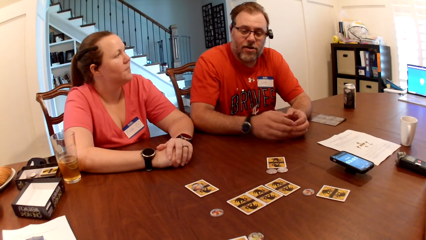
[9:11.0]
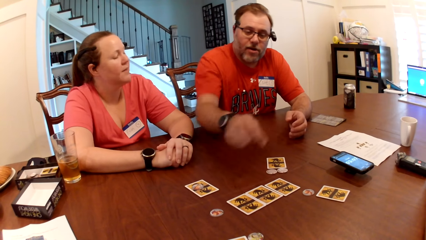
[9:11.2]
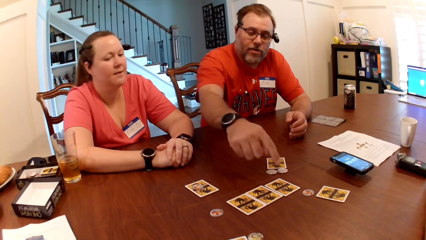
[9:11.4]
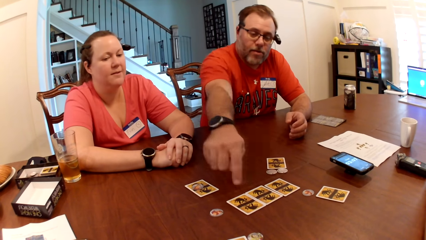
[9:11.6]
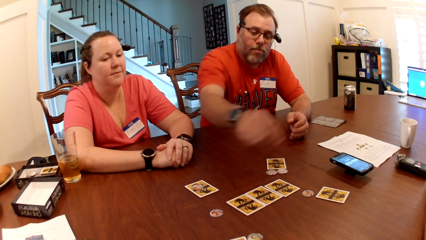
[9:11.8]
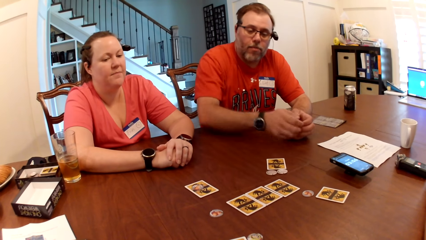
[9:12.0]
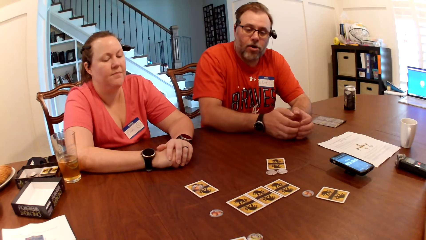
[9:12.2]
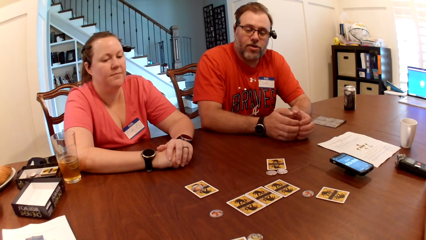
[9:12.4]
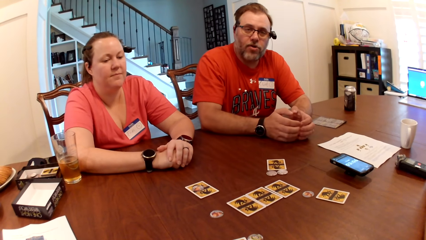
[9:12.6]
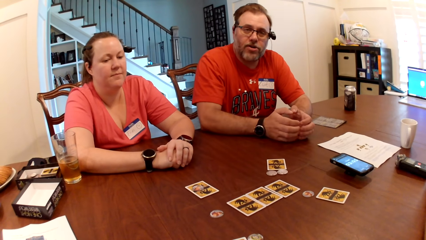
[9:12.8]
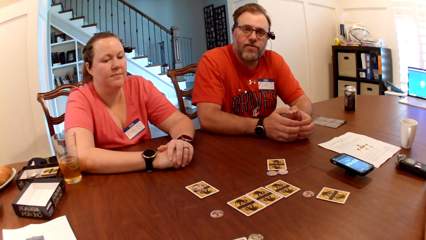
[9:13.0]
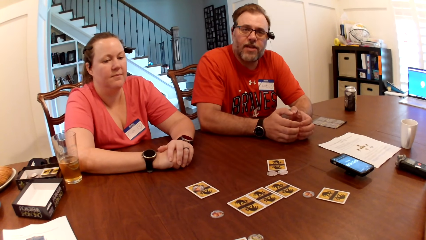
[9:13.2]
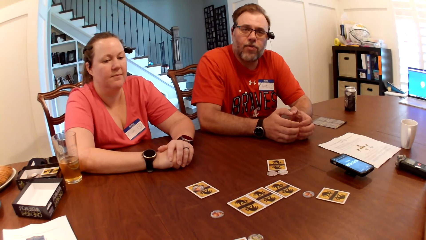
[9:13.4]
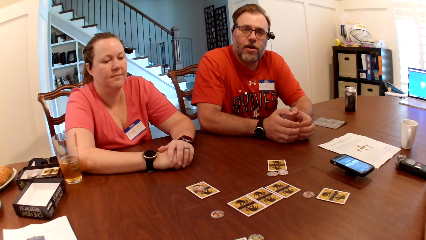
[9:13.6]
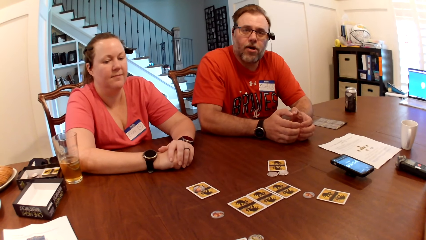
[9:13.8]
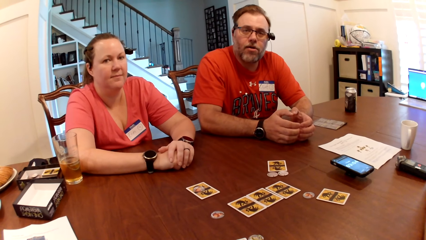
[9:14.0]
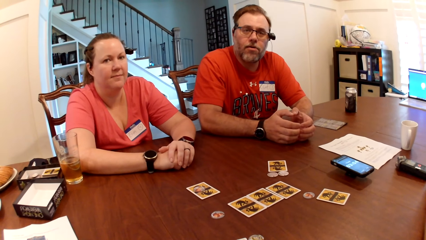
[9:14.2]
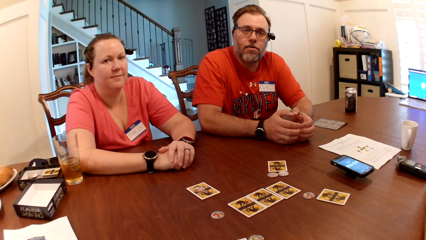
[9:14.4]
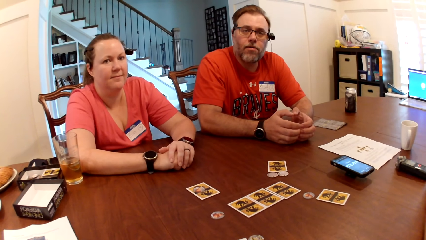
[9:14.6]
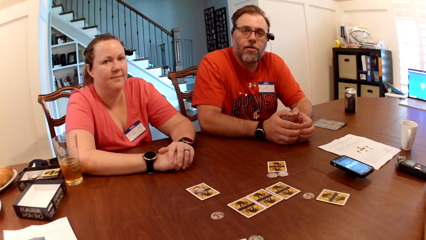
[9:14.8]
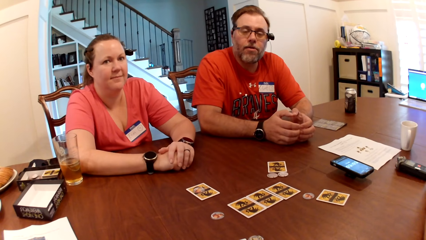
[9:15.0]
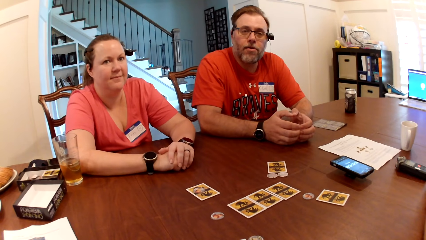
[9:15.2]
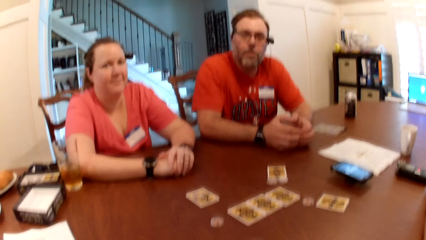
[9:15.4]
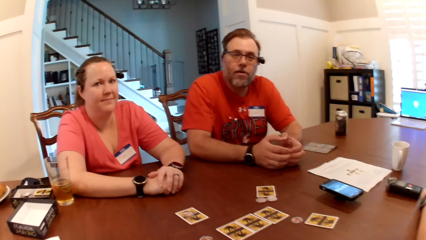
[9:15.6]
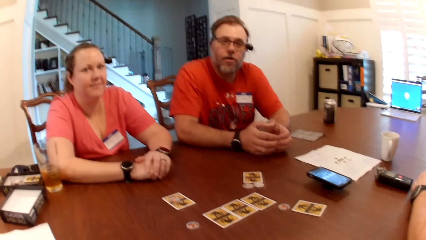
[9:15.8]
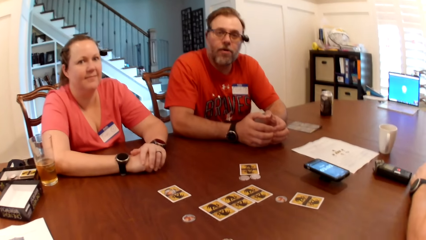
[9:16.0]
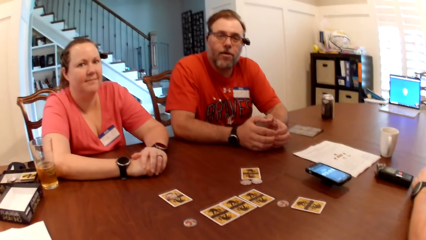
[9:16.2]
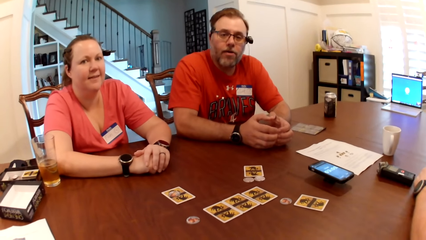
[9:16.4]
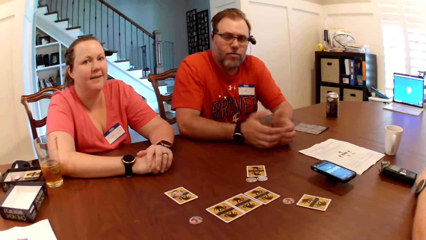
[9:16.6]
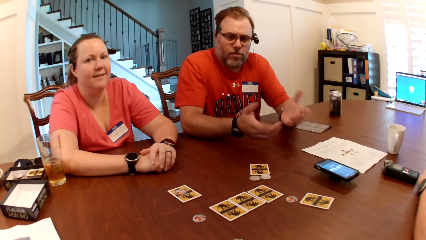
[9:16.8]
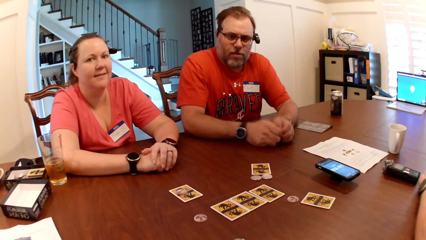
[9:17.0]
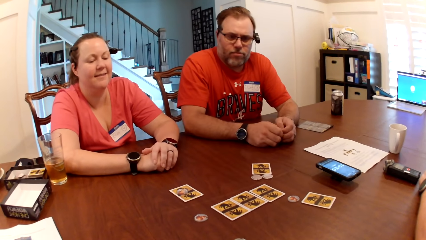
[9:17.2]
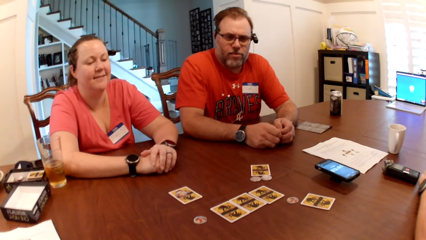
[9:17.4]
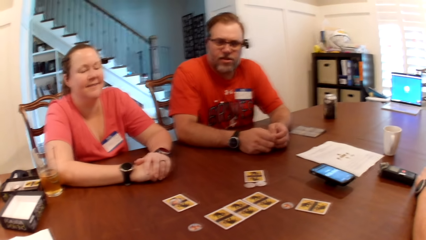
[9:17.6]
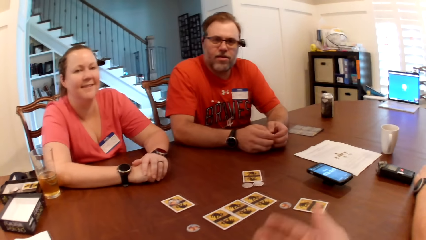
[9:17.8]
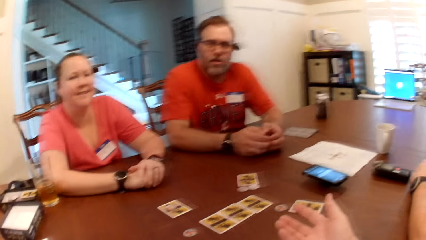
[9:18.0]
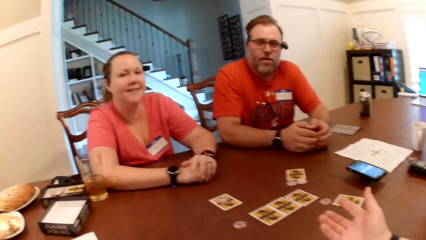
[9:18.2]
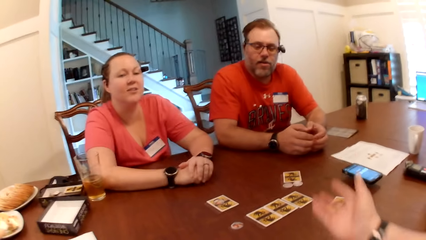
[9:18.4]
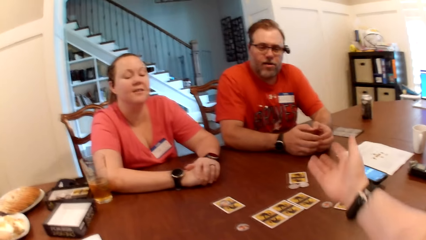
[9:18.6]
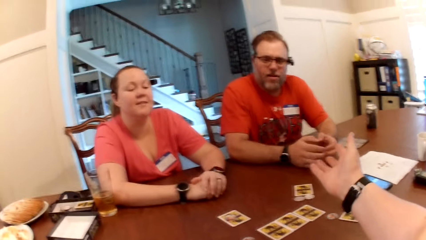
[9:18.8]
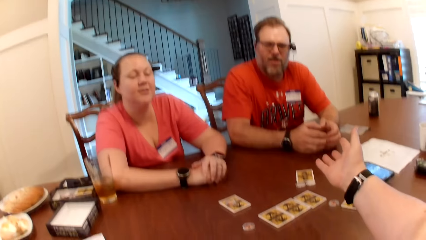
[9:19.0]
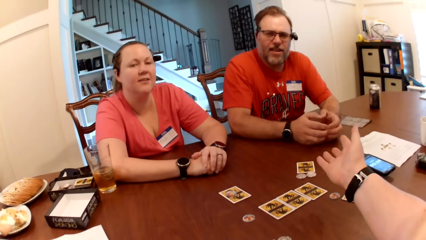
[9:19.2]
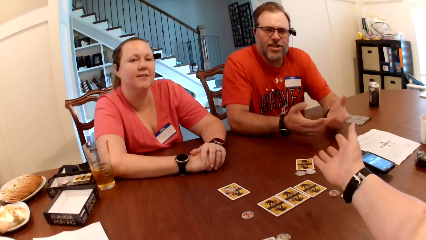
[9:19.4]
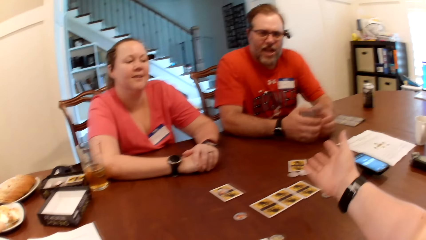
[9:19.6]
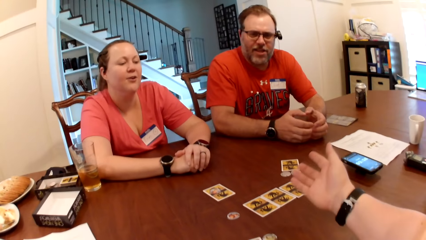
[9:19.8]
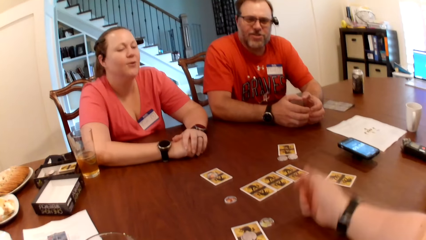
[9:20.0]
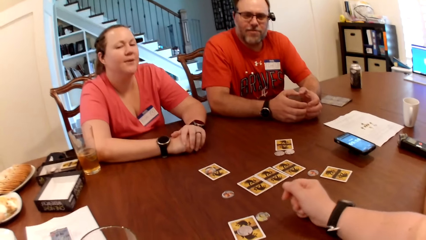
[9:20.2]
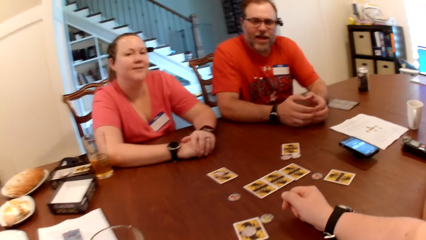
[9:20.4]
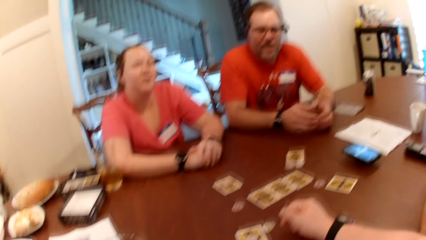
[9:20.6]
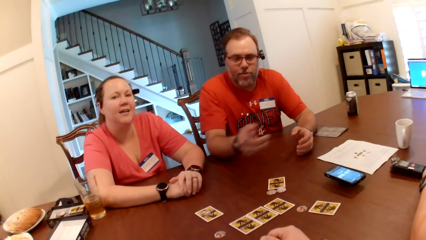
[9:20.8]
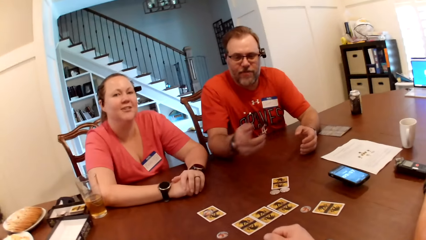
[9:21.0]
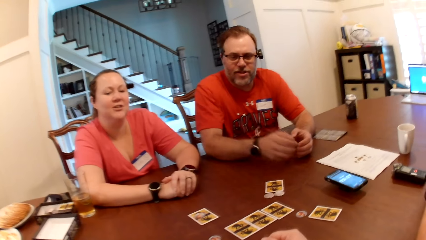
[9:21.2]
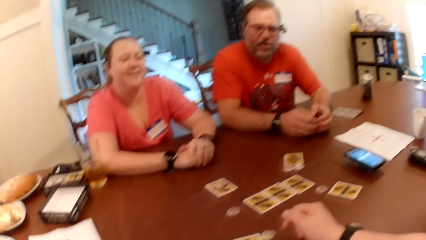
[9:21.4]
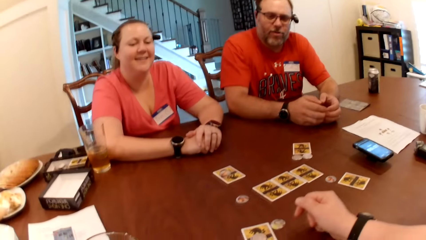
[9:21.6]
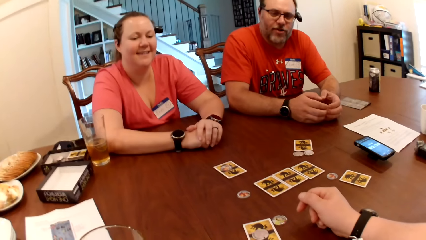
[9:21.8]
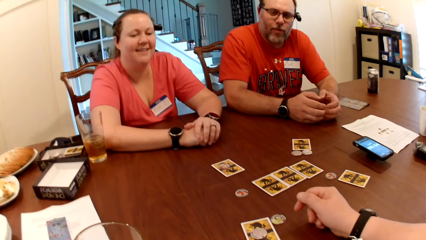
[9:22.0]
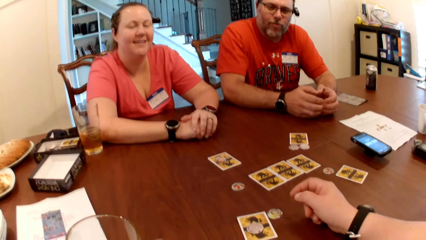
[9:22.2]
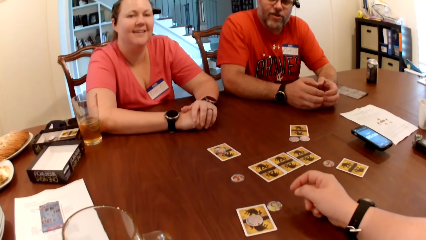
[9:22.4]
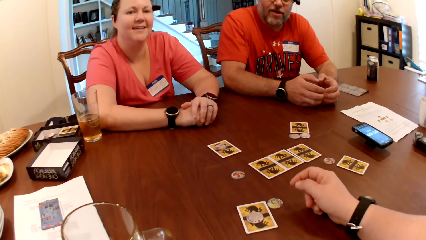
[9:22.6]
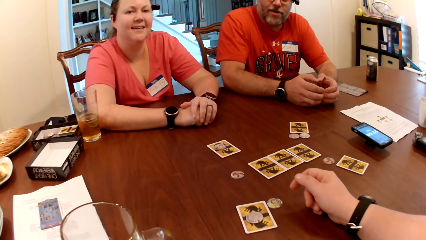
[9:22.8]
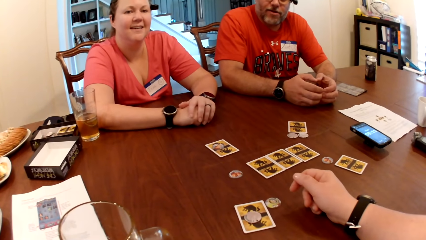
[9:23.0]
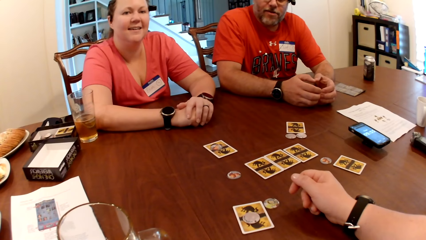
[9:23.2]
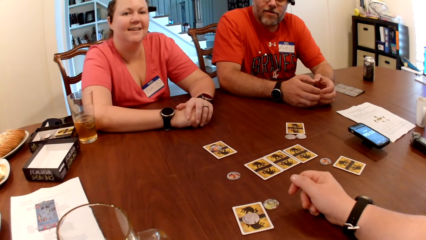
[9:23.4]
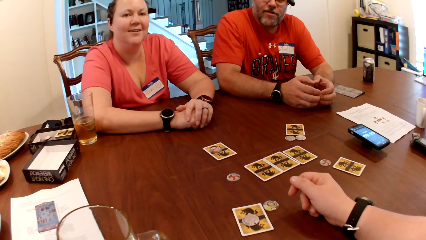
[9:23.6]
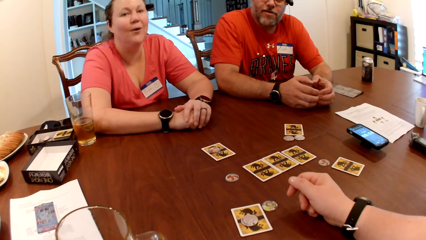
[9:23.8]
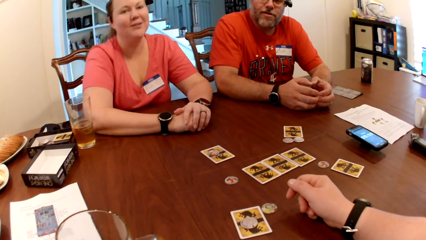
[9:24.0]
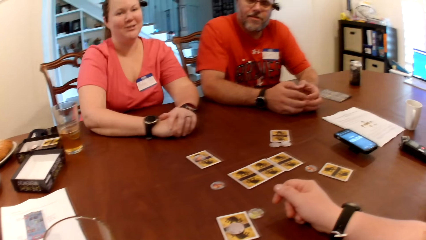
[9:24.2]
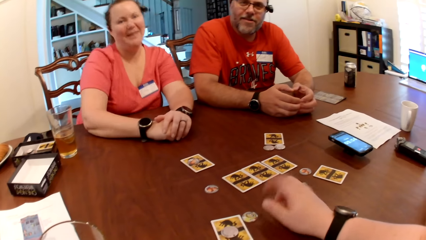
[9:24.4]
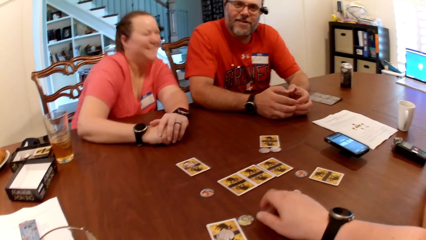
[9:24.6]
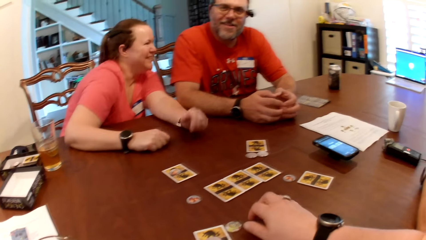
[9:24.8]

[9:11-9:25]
A man points at the cards on the table. He puts the hands on the table. The camera wearer shows with the hands.

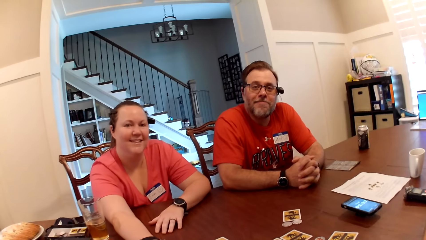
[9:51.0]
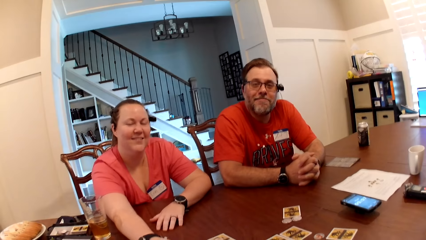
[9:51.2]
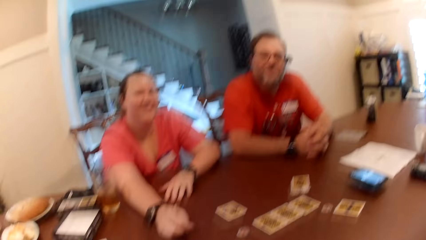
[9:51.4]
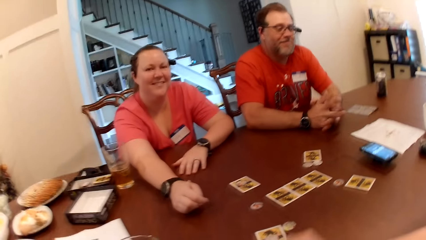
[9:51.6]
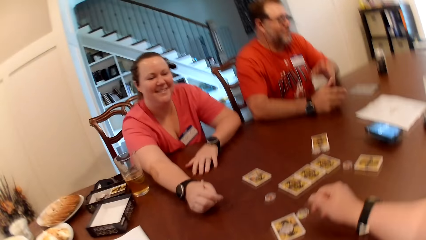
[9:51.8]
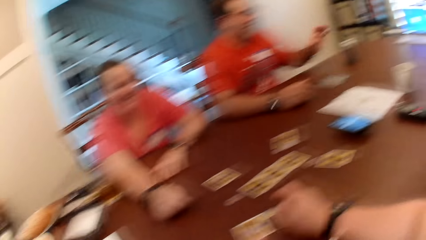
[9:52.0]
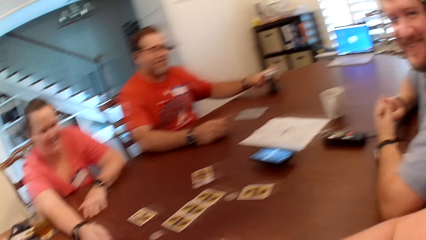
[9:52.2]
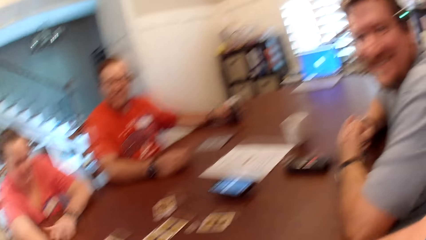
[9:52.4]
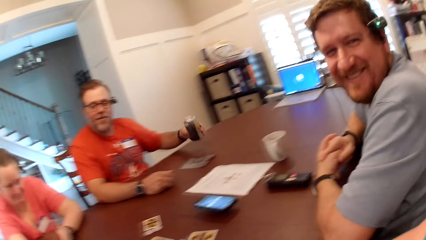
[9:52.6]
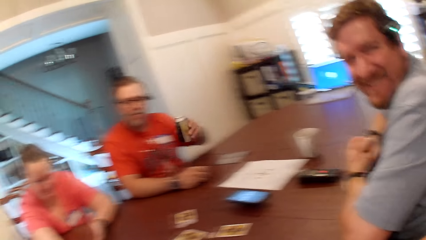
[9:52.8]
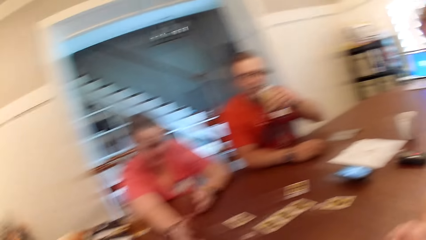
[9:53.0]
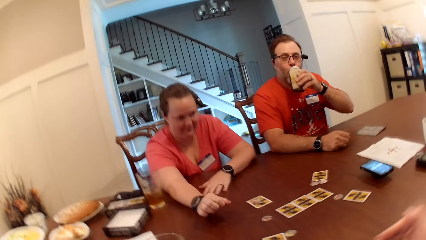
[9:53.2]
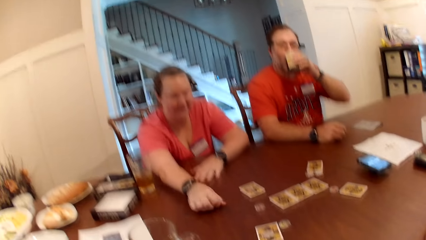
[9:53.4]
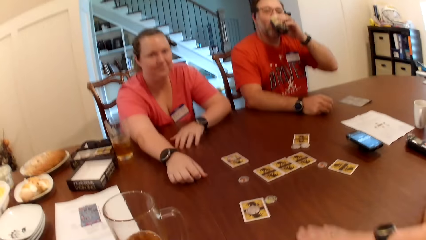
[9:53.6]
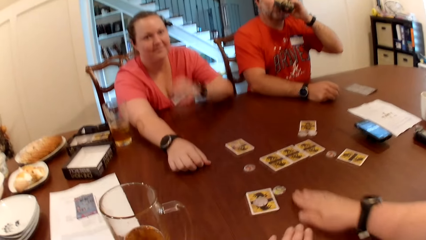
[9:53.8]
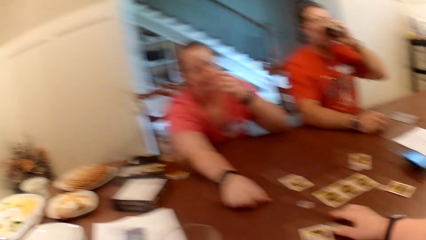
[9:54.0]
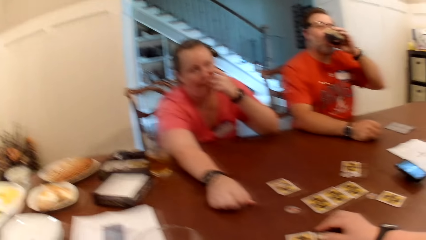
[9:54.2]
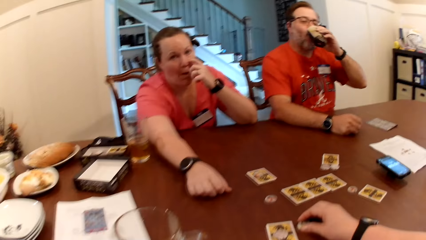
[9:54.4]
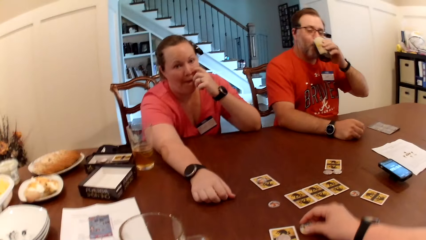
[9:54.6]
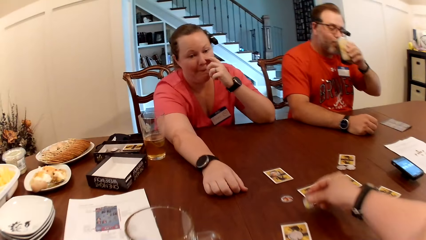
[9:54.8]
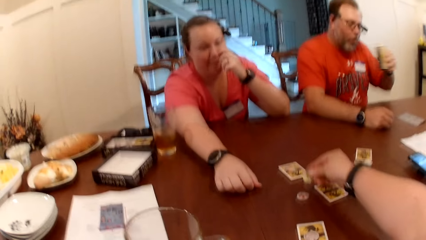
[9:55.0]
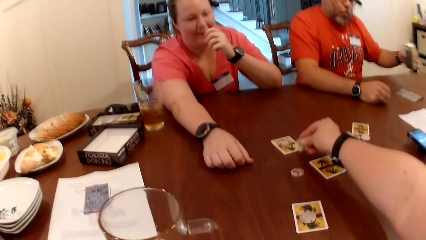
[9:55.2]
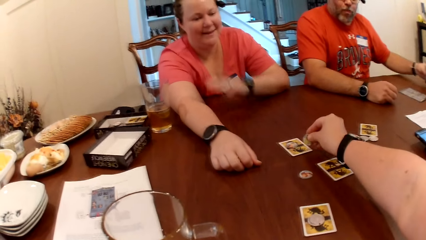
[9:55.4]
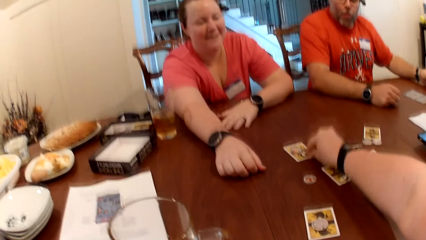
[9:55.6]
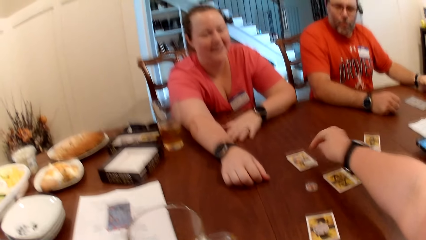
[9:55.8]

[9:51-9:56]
A man picks up a can of drink from the table with his left hand. The man drinks from the can of drink in his left hand. The camera wearer picks up a game tile from the table with her right hand. She moves a coin.
